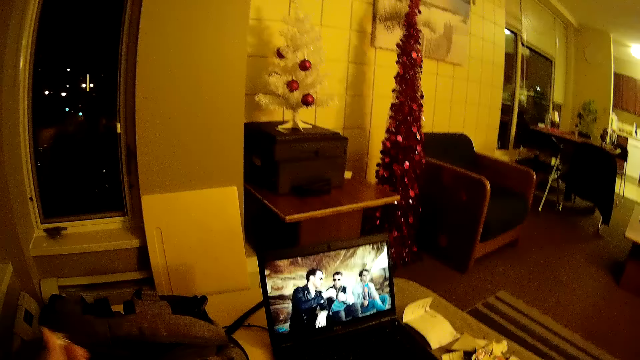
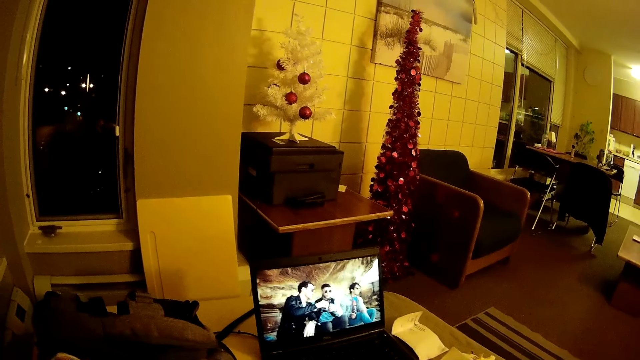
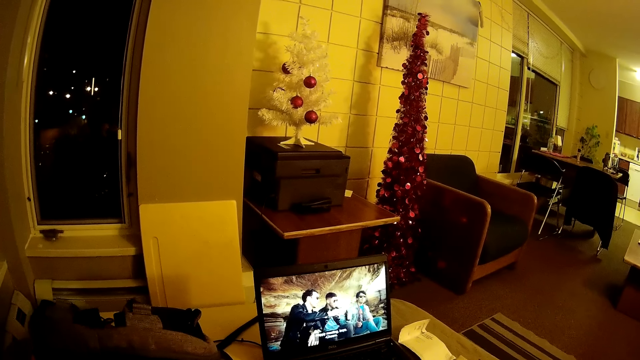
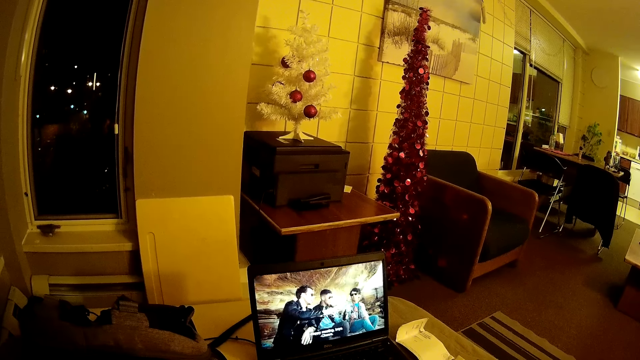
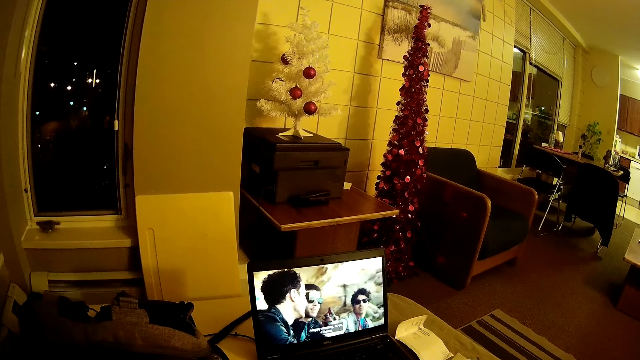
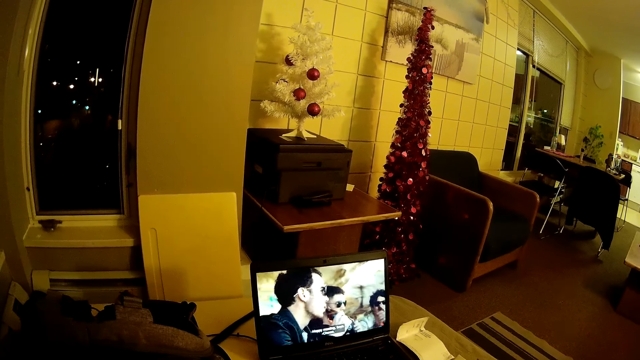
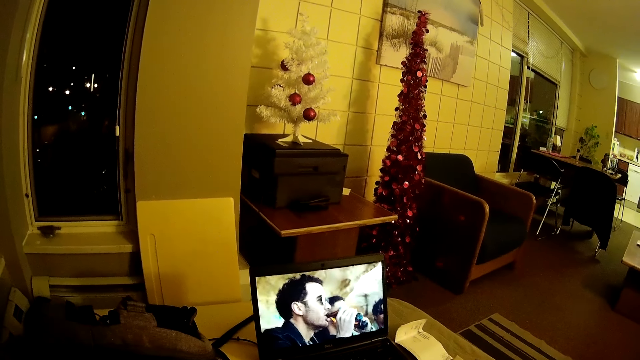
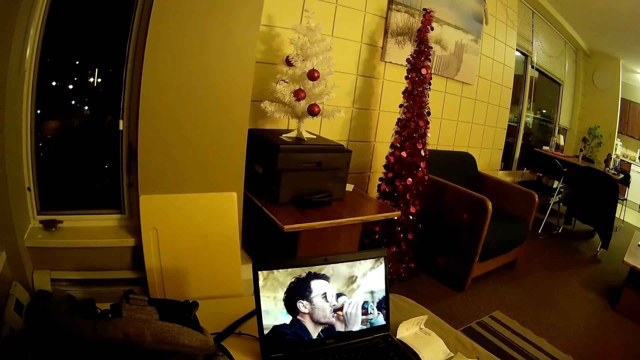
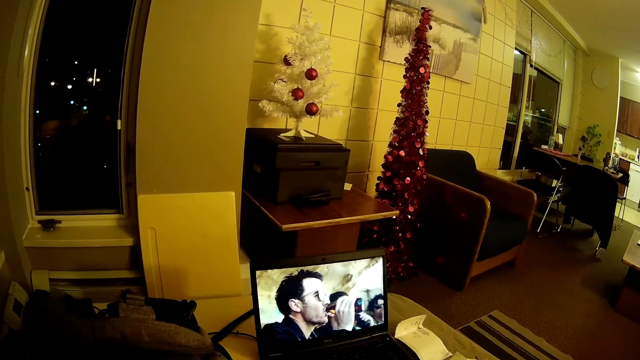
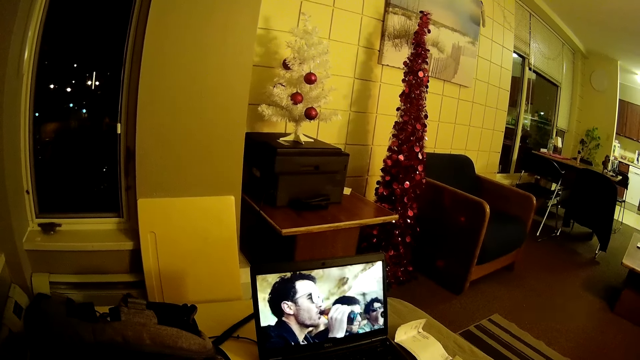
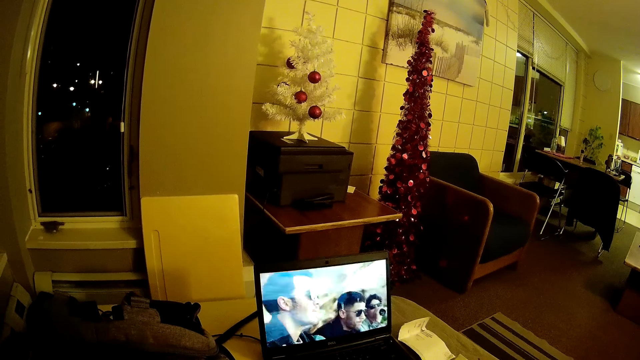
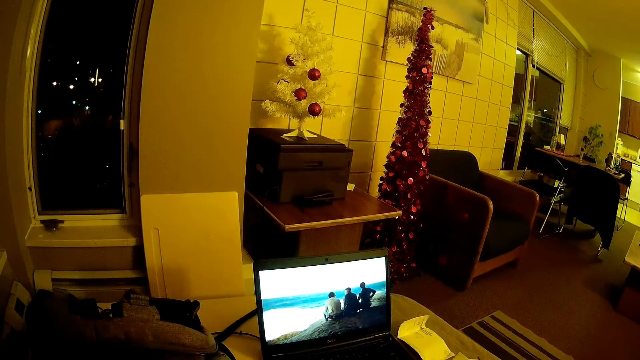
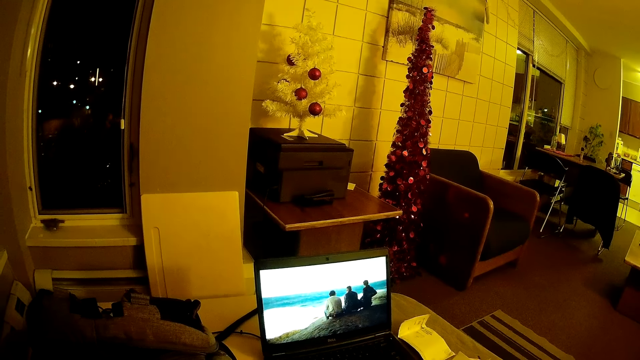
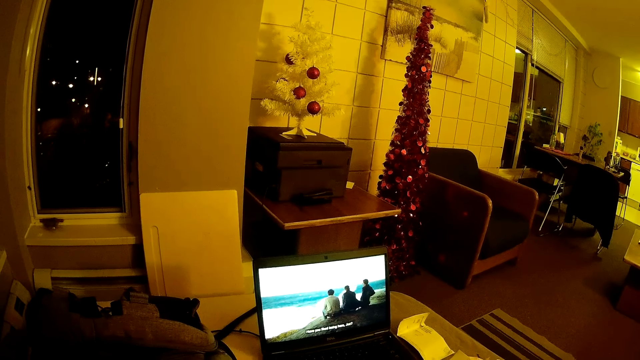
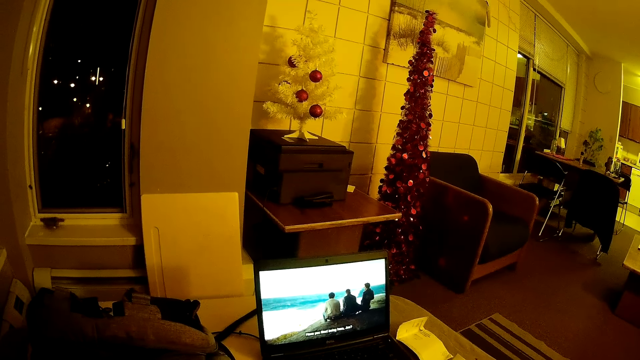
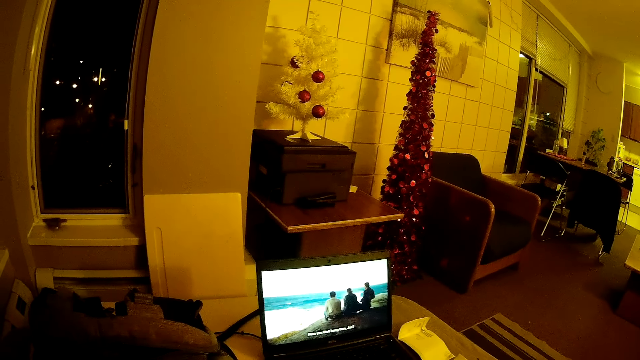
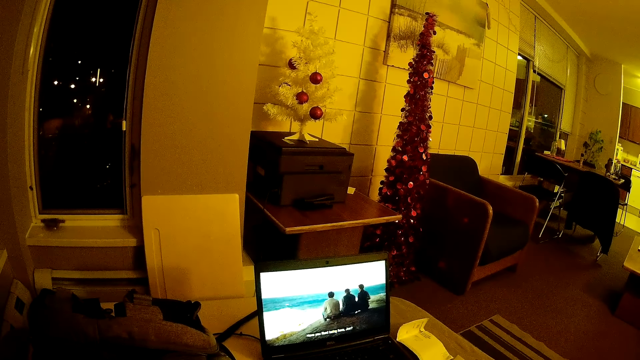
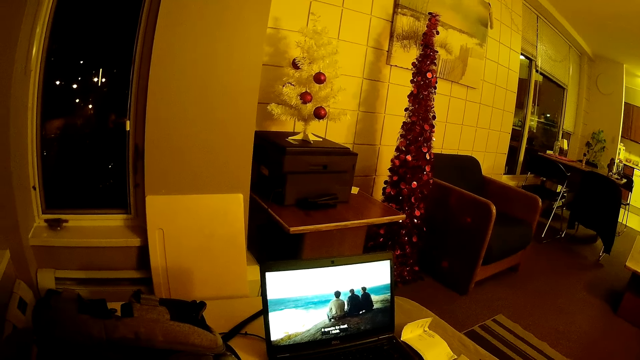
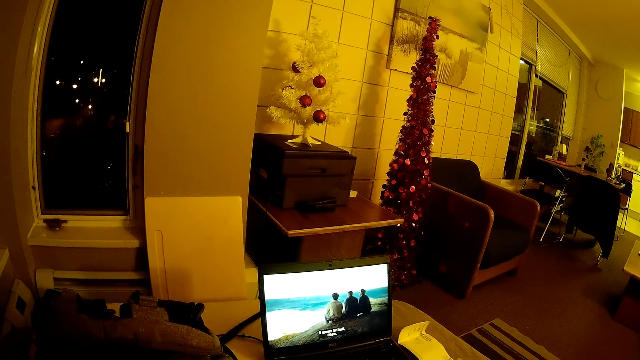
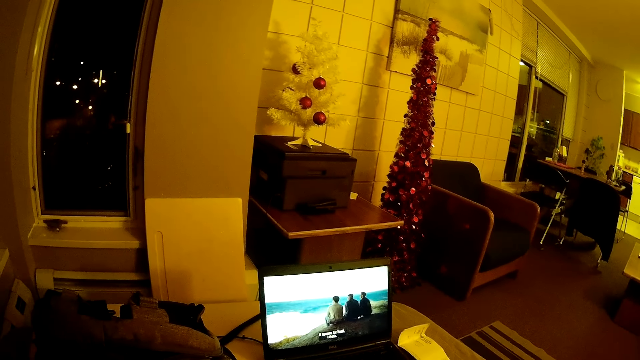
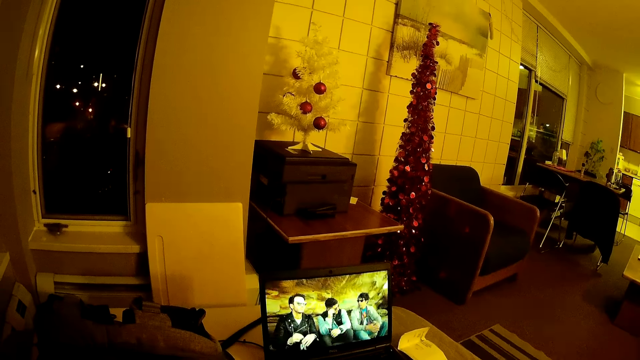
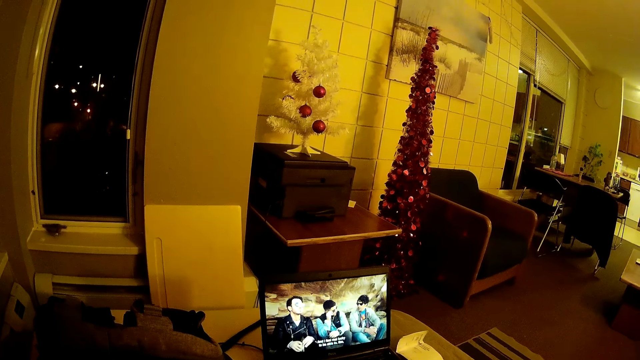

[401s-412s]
The camera wearer looks at the movie on the screen.

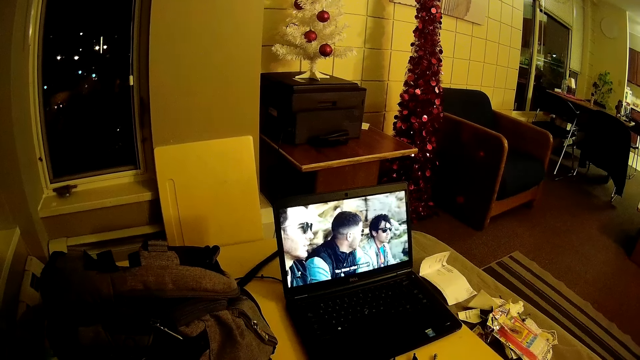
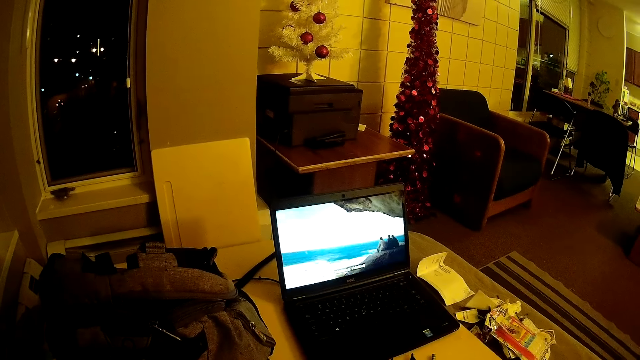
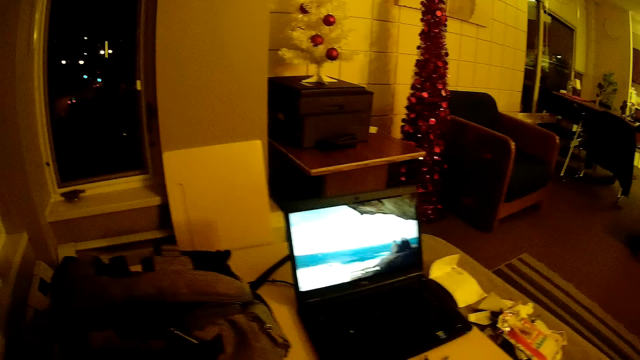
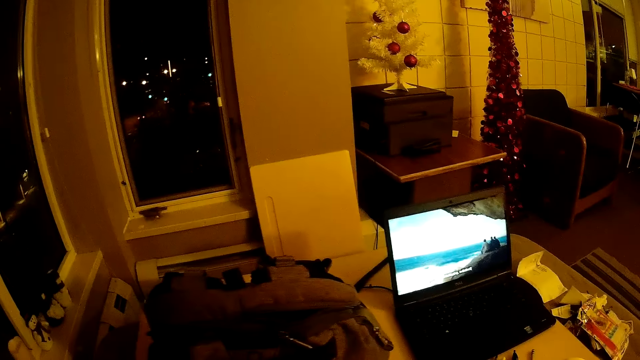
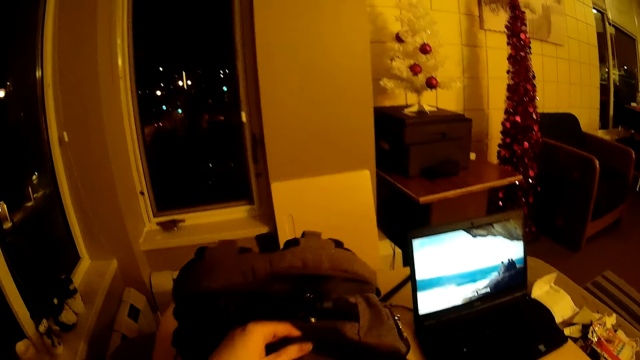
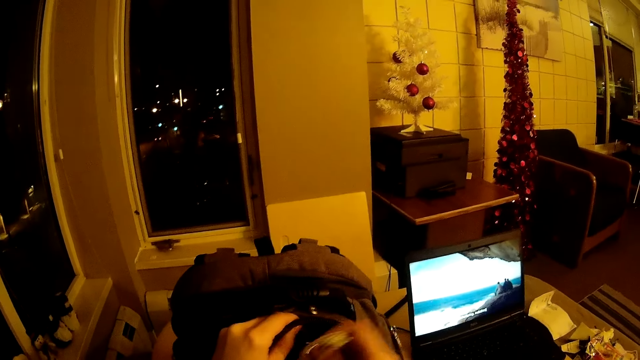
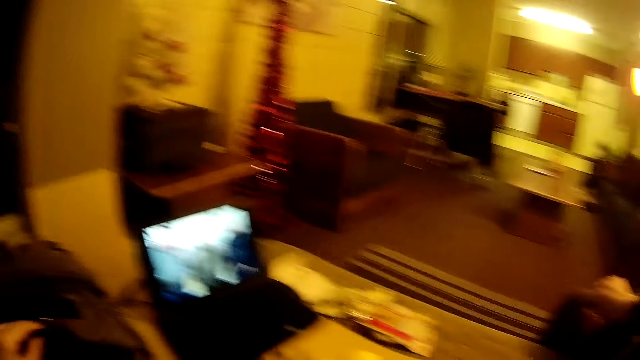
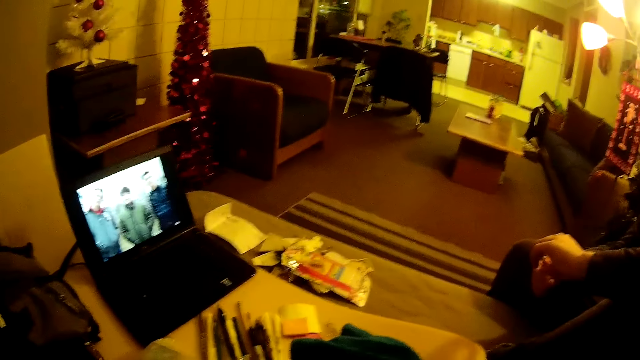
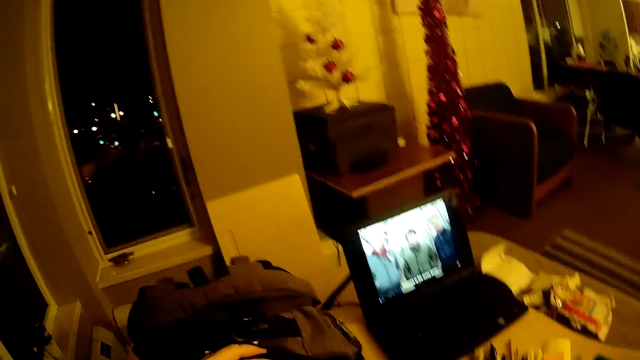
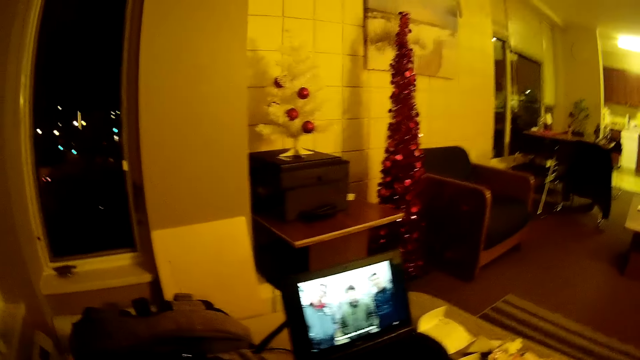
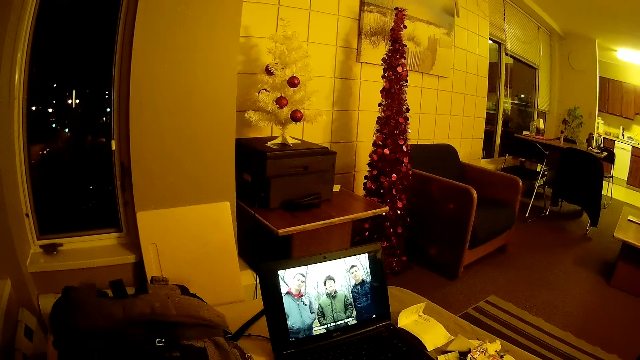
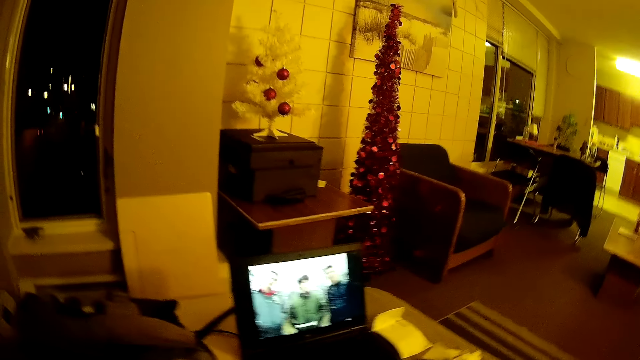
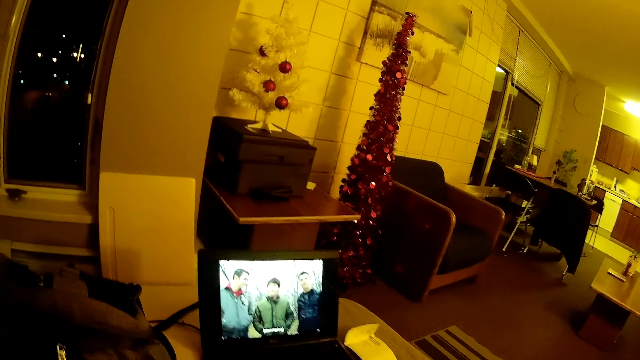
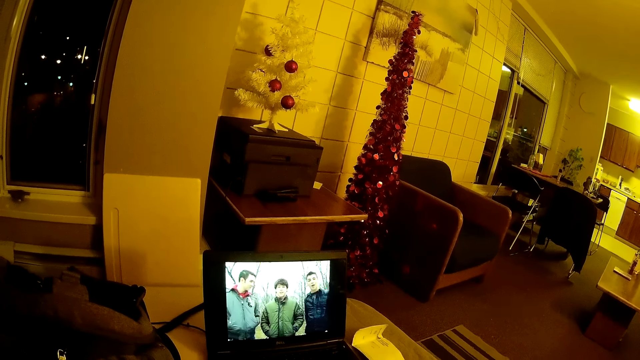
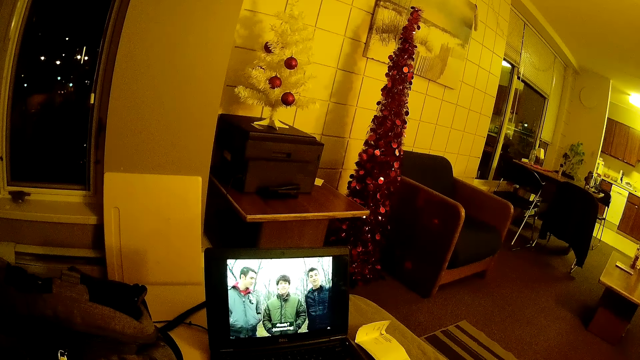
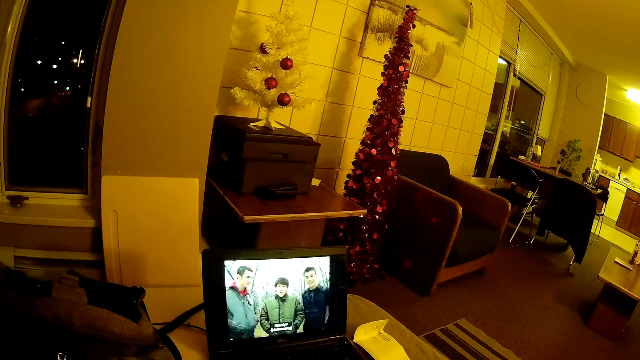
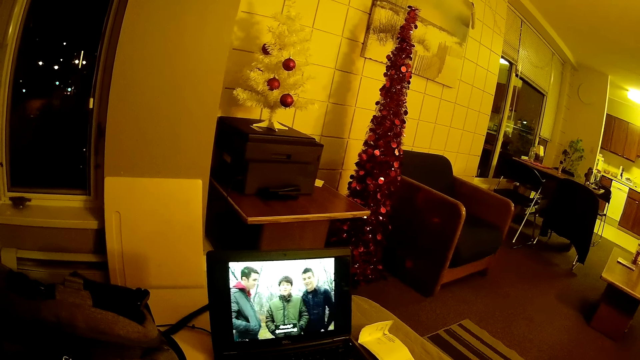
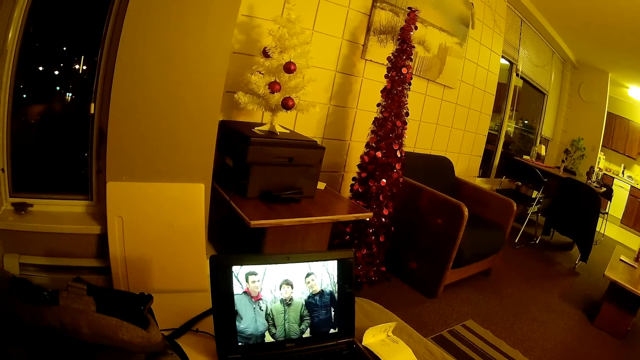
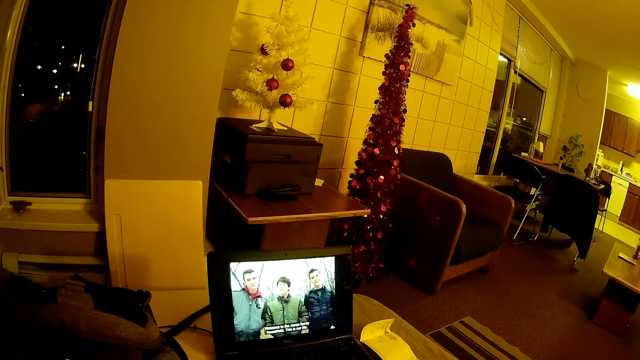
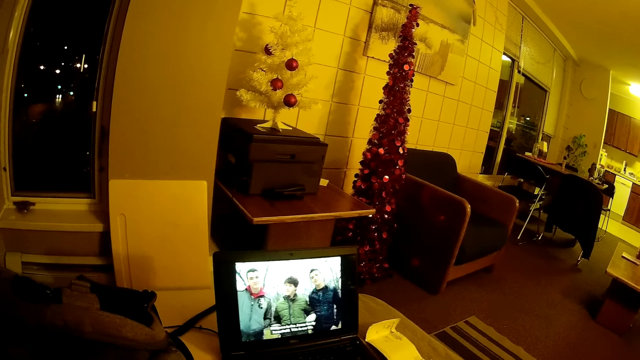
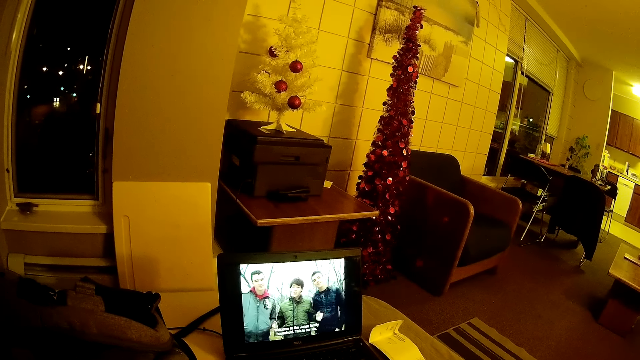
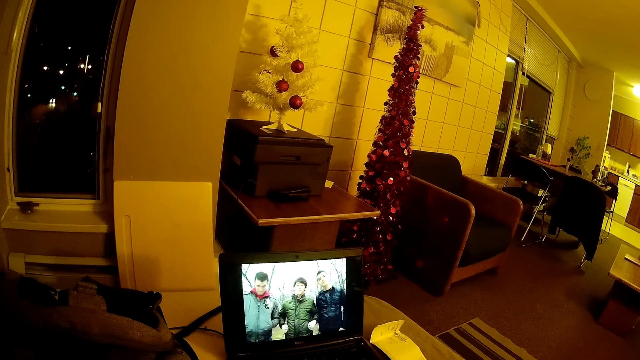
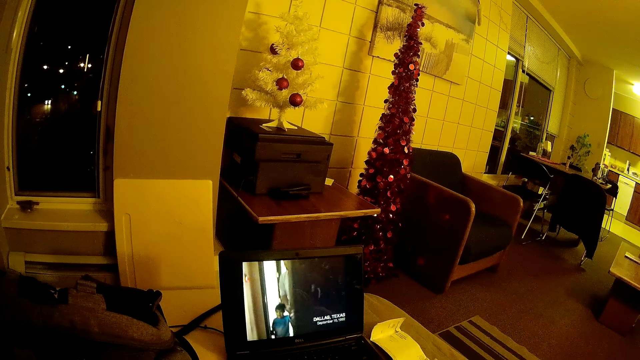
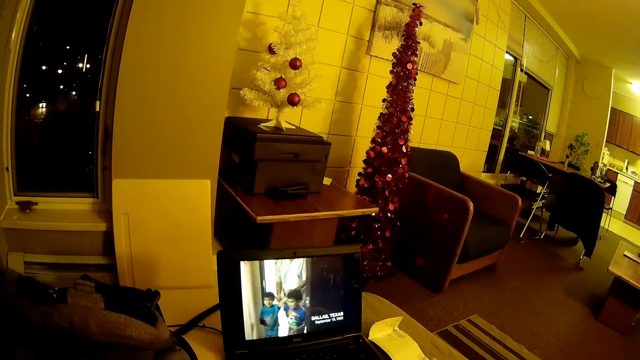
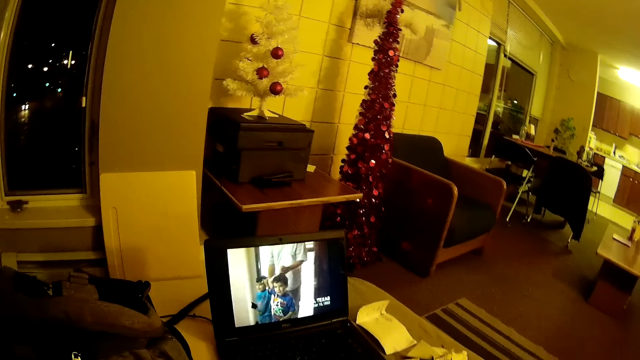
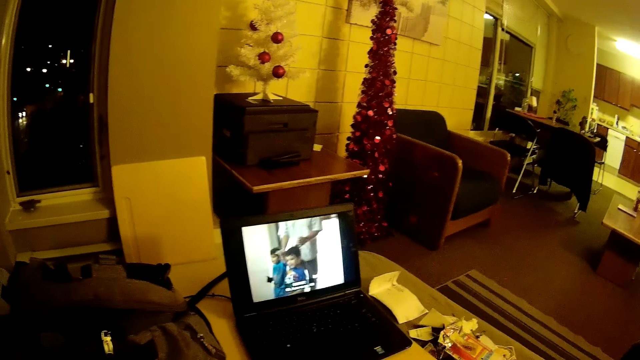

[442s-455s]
The camera wearer moves the bag. He takes stuff from his bag. He watches a video on his laptop.
